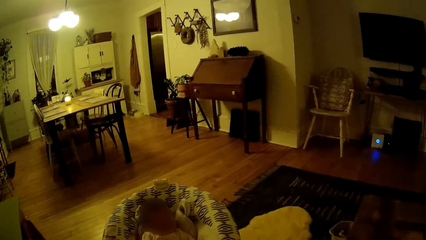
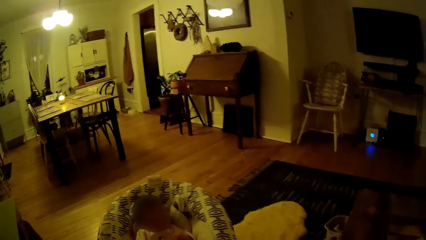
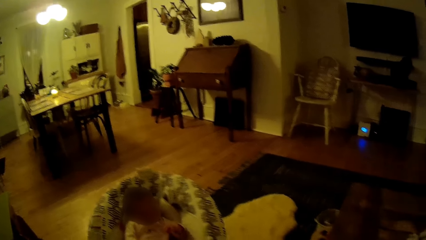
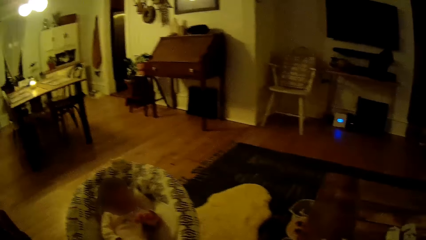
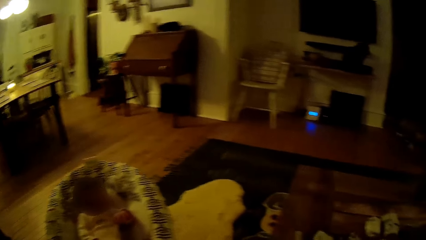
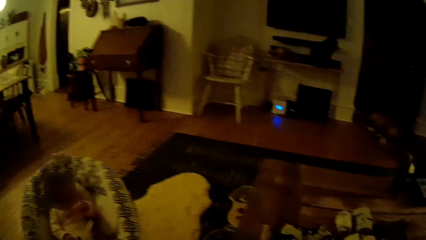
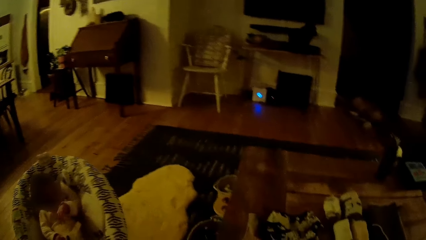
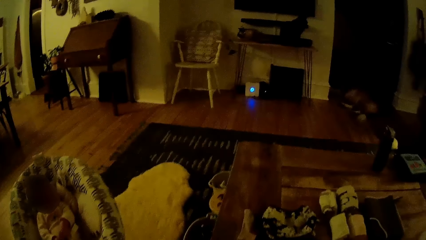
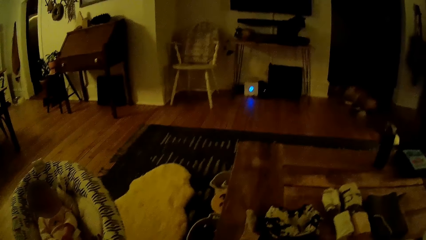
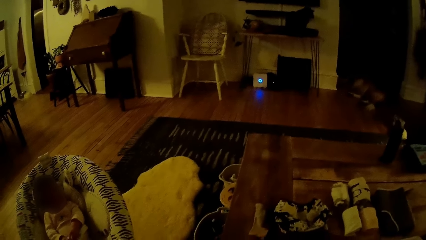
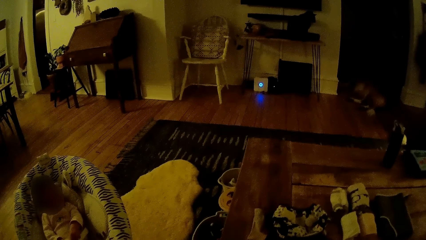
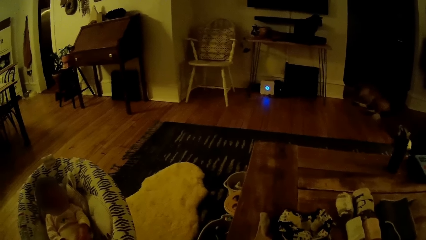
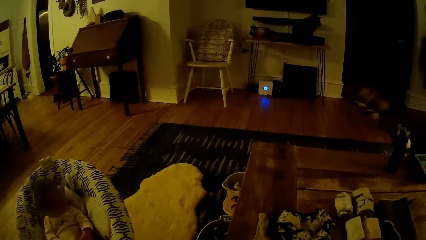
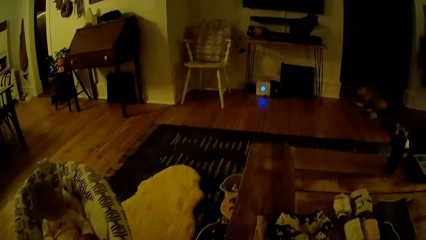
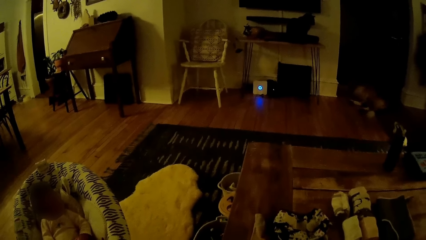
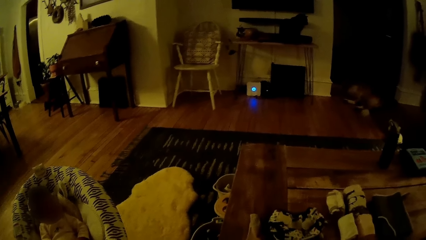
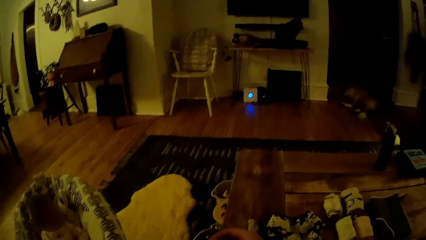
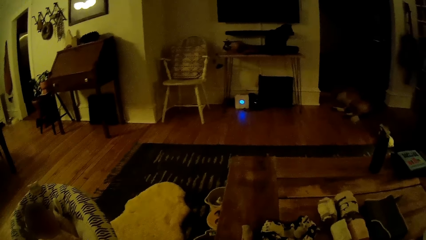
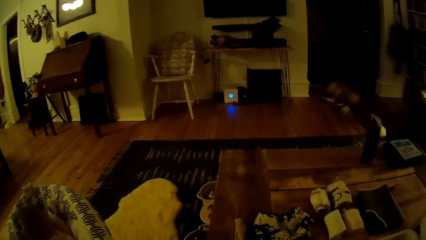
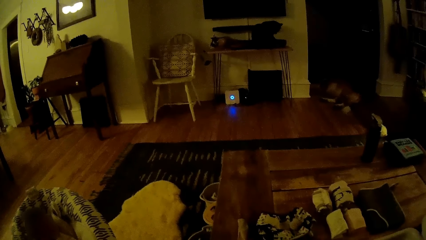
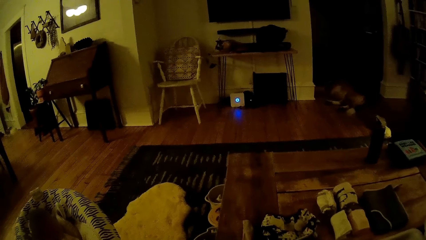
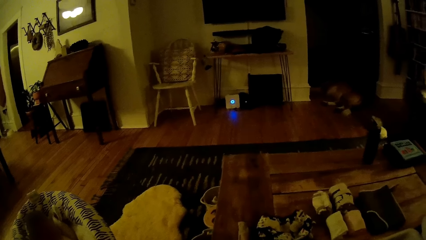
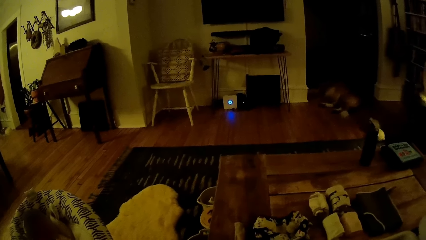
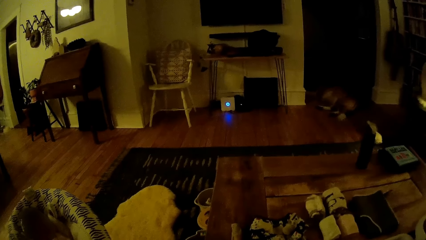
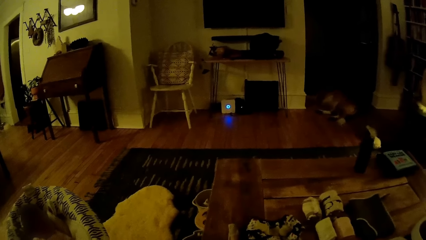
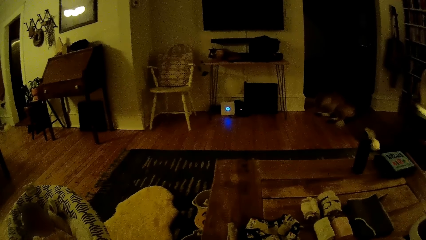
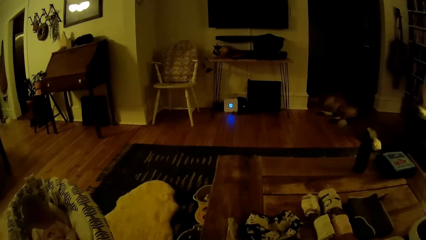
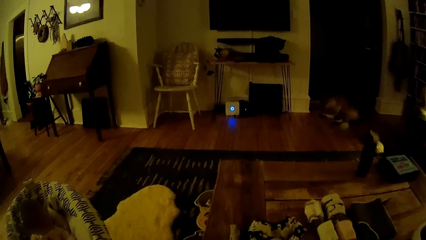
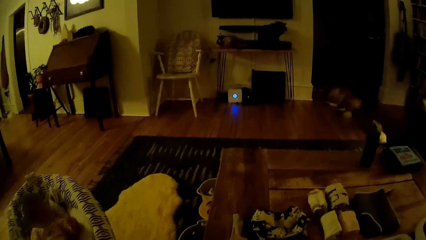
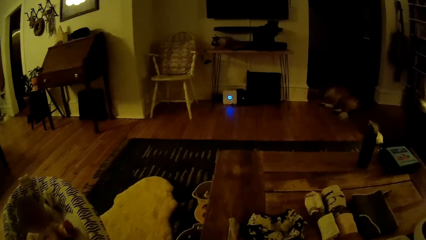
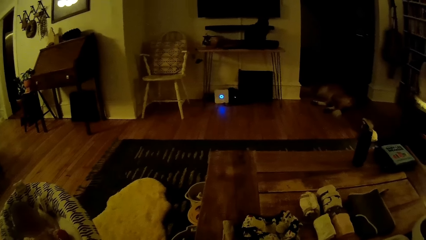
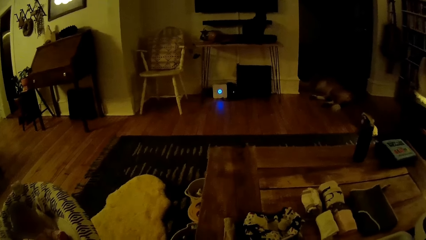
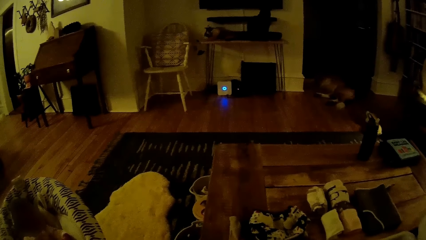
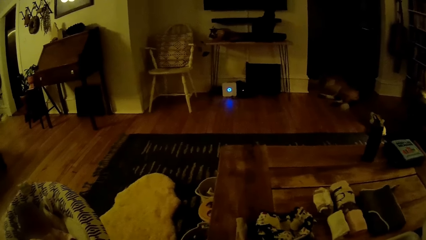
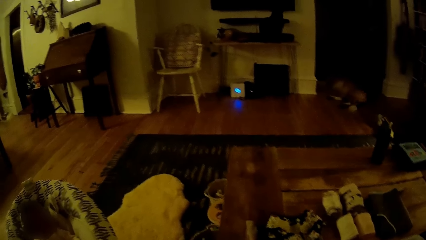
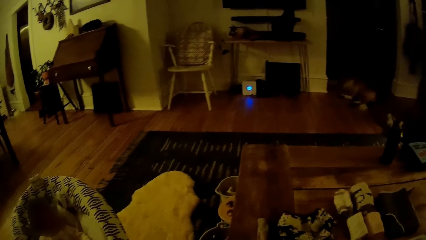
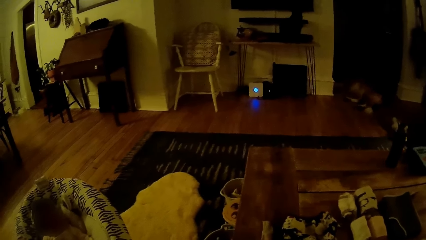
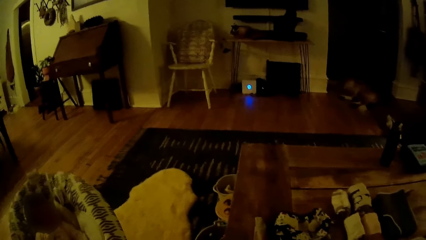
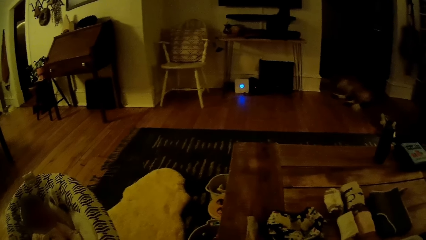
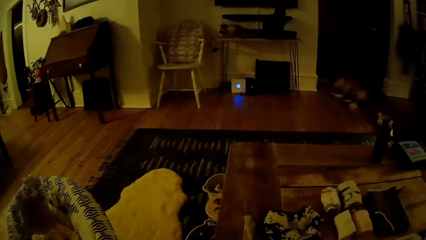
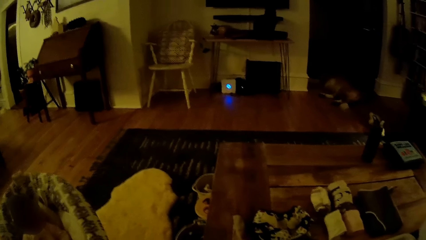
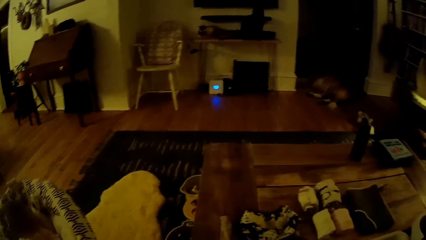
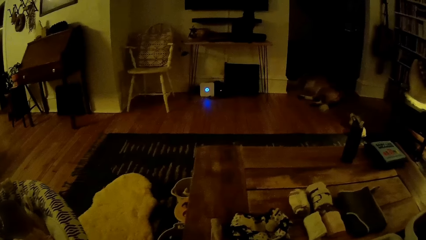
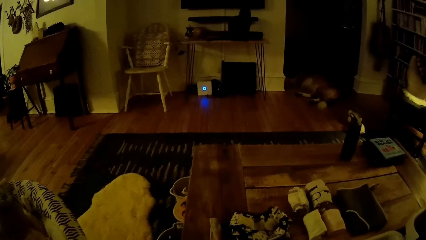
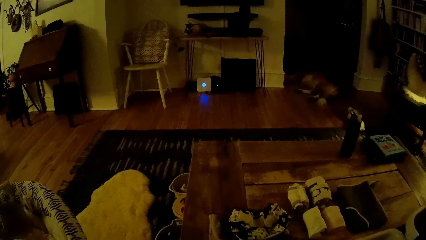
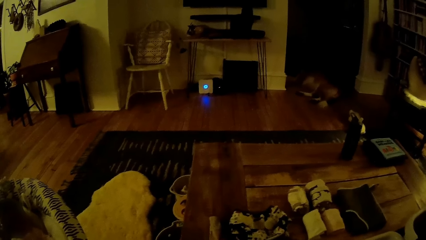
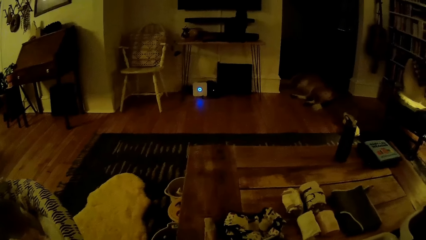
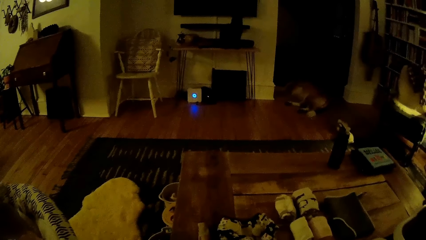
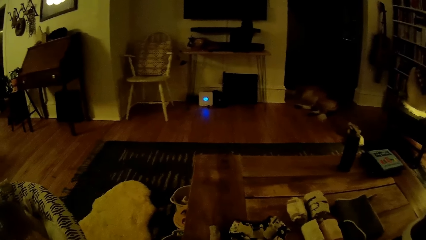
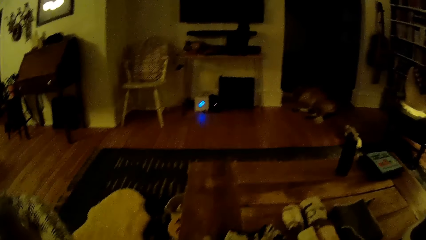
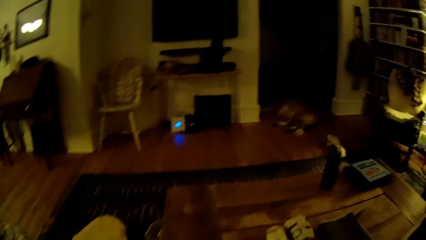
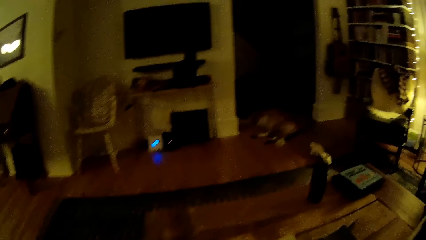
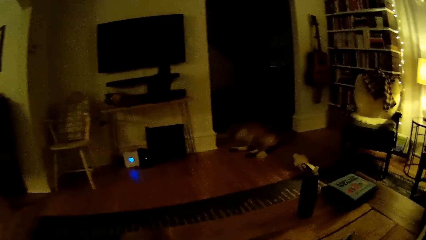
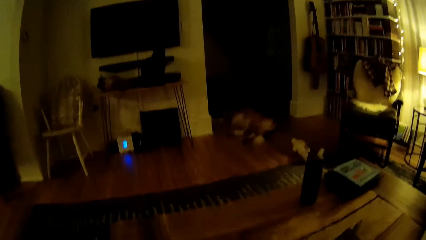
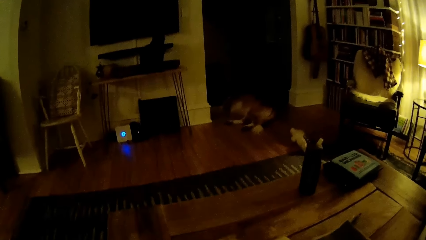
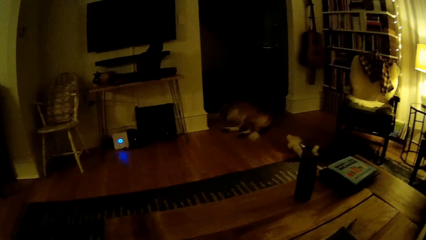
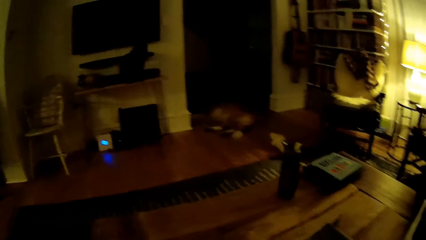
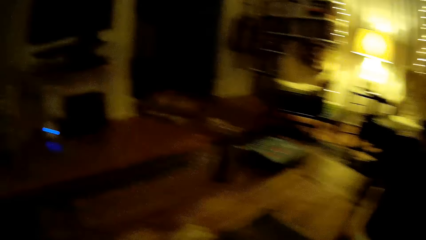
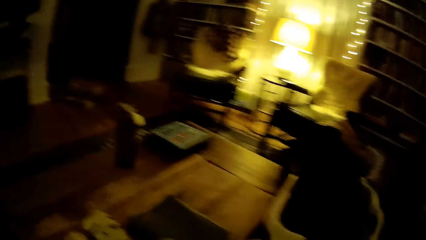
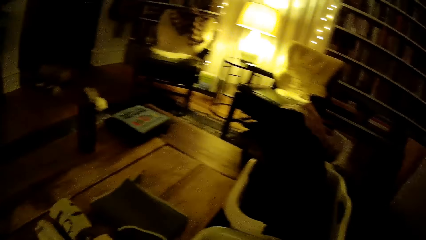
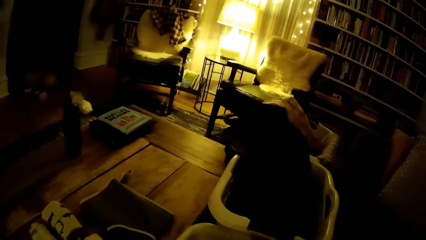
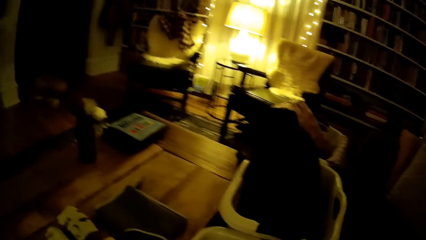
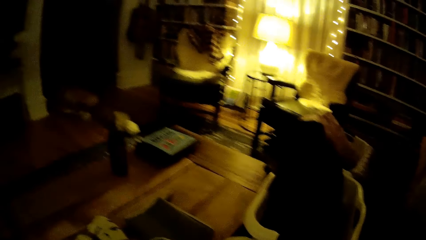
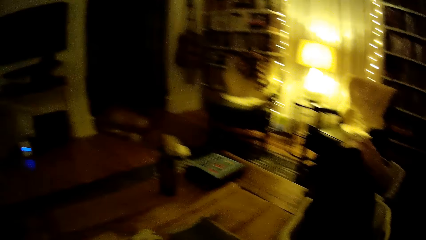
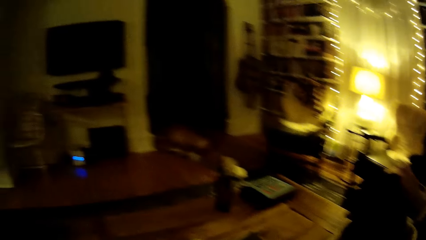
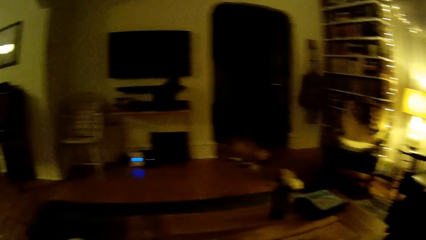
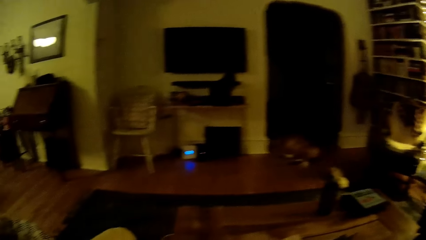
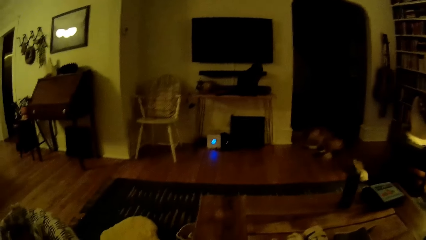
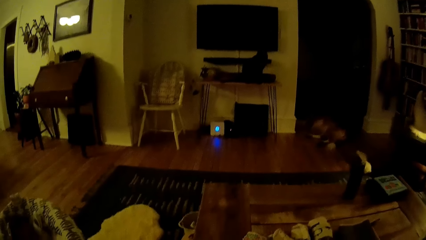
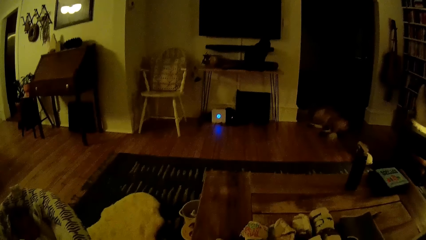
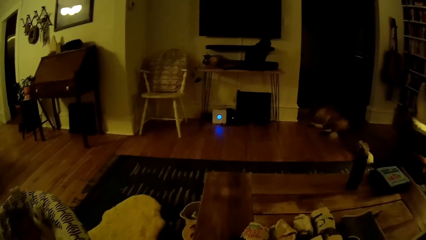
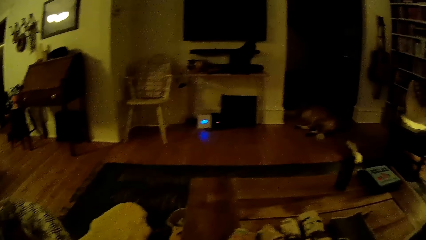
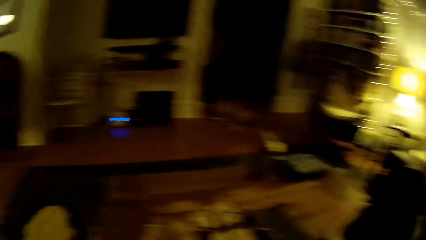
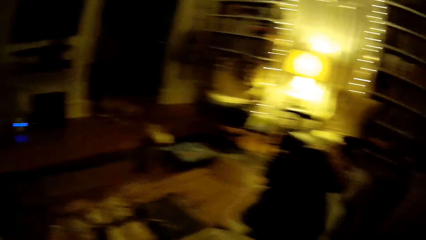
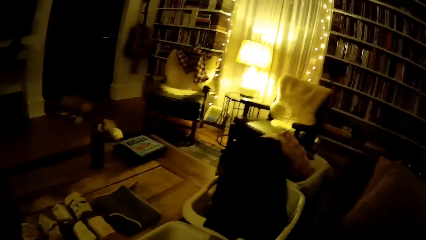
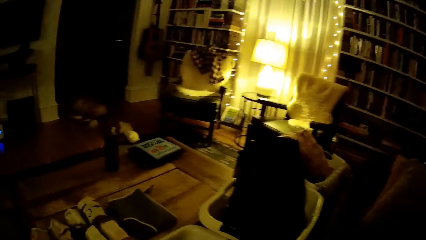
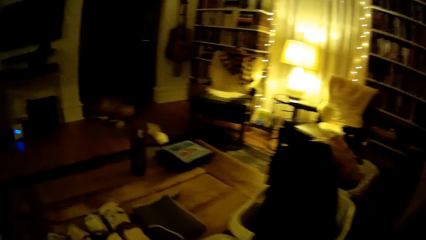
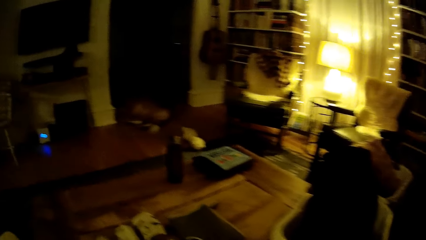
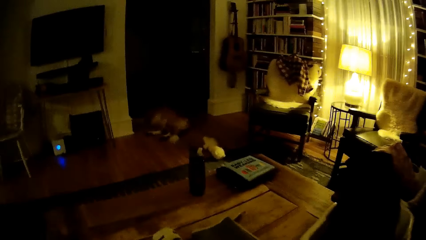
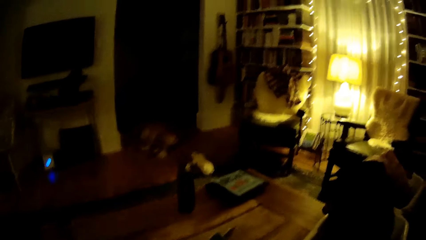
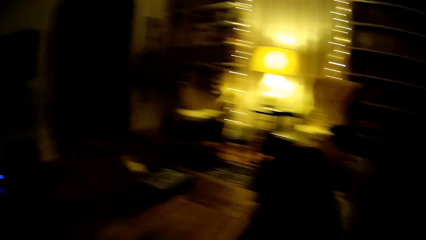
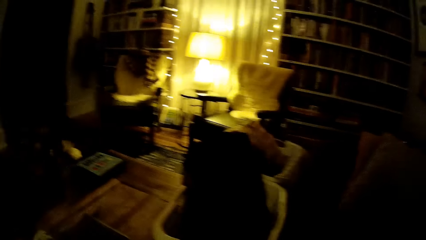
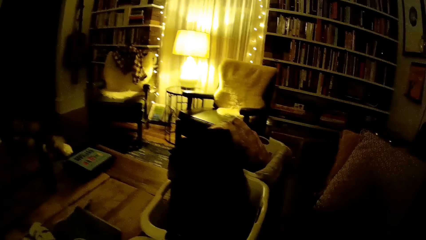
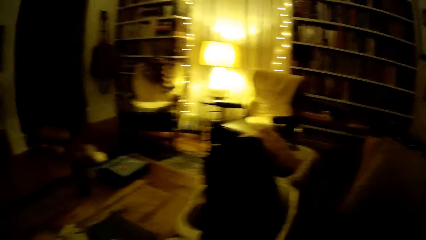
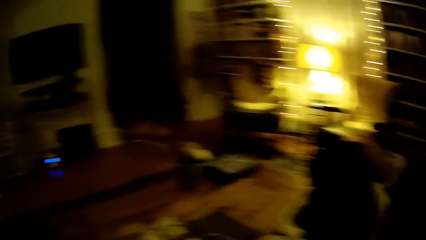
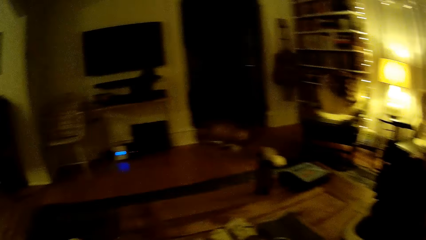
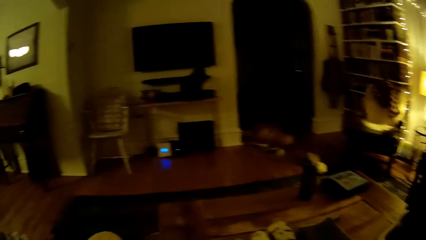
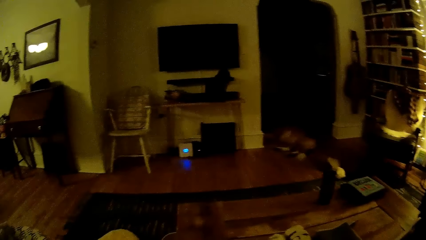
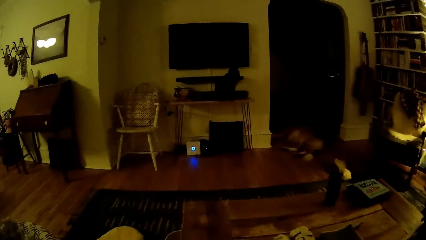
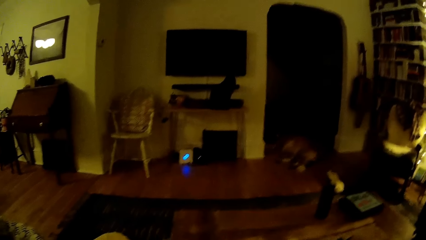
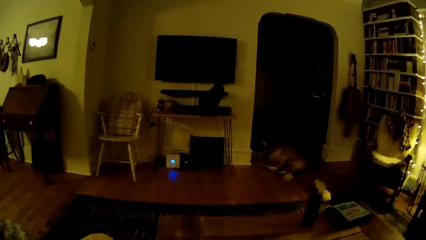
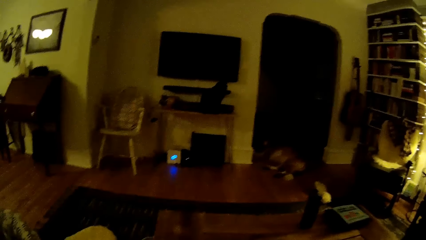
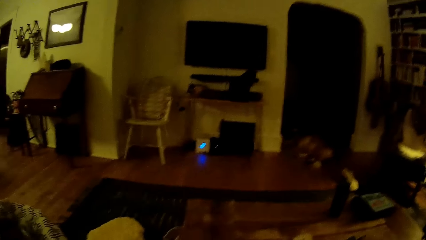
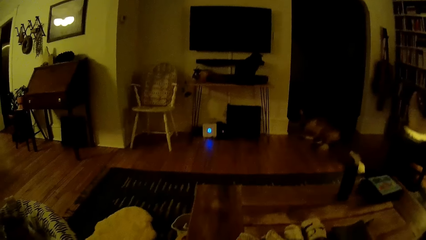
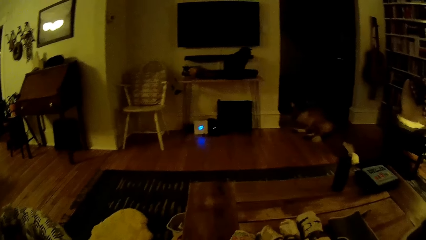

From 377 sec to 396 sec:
The camera wearer opens a pack of biscuits with both hands. They look at the TV. They look at the other side.
